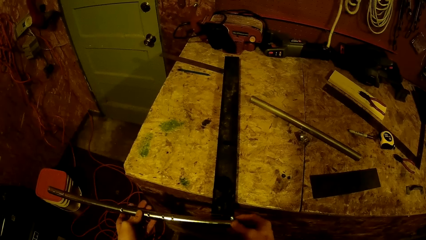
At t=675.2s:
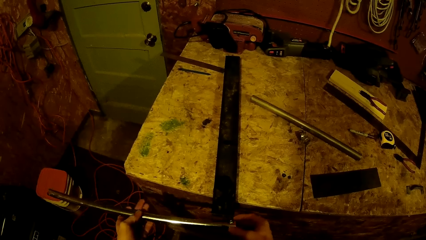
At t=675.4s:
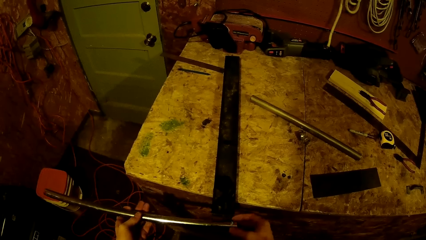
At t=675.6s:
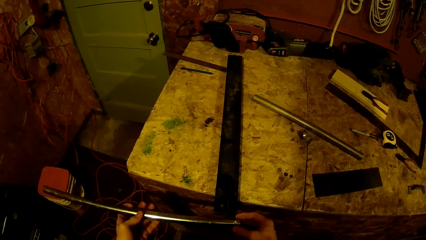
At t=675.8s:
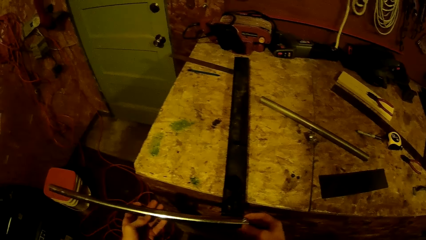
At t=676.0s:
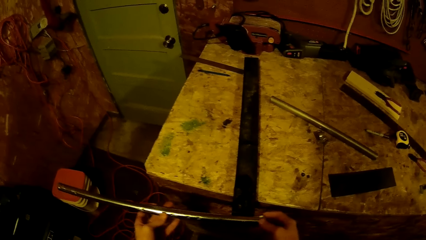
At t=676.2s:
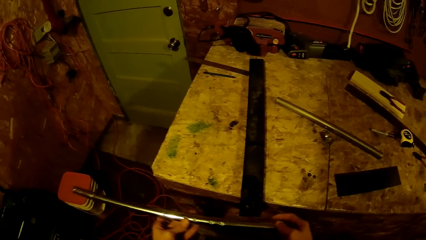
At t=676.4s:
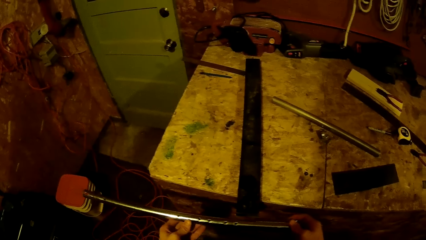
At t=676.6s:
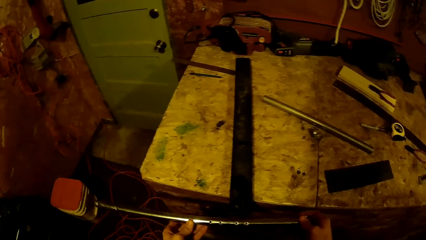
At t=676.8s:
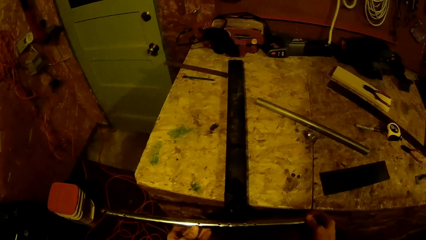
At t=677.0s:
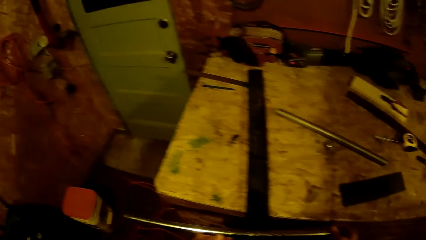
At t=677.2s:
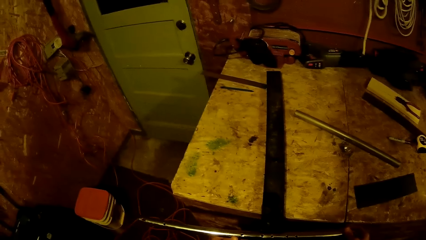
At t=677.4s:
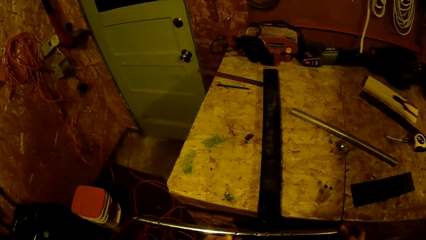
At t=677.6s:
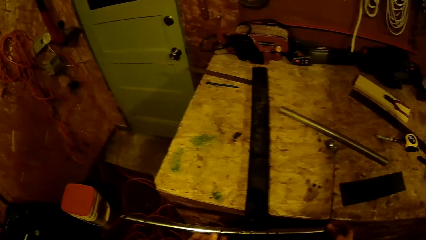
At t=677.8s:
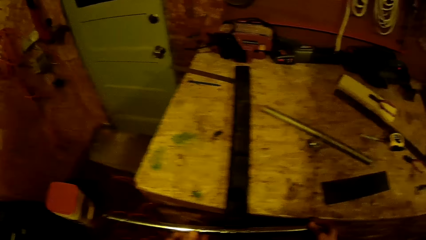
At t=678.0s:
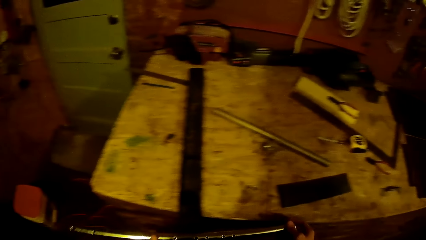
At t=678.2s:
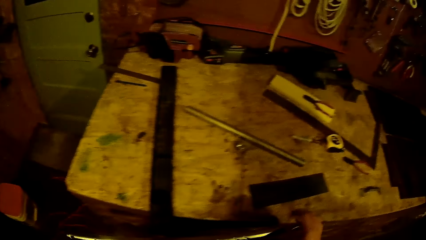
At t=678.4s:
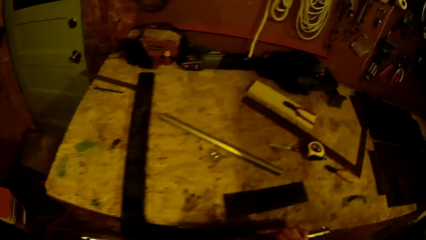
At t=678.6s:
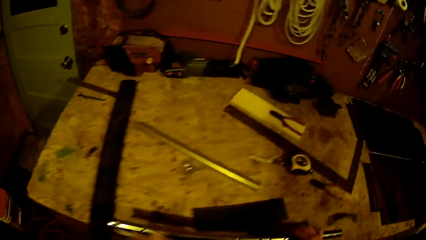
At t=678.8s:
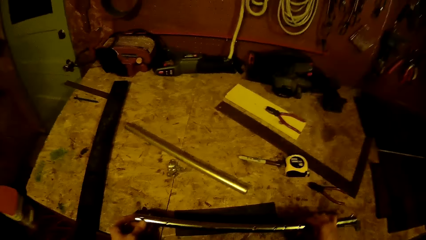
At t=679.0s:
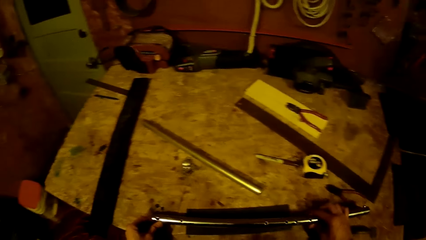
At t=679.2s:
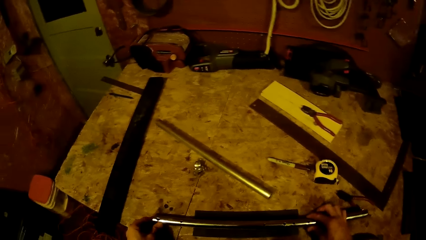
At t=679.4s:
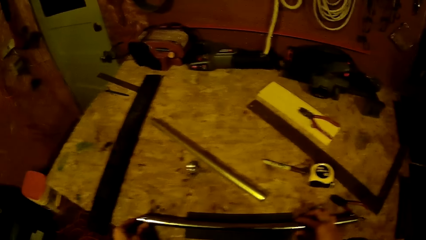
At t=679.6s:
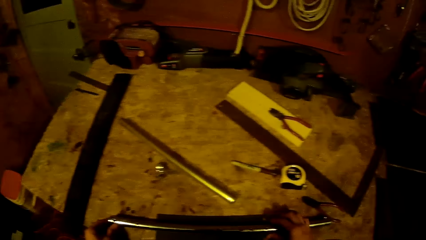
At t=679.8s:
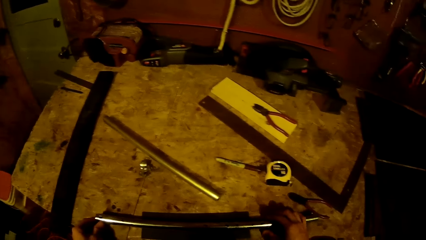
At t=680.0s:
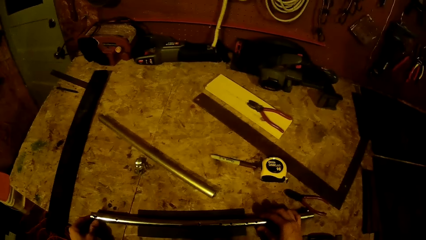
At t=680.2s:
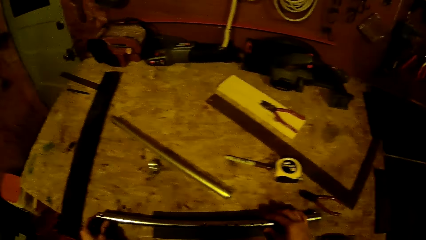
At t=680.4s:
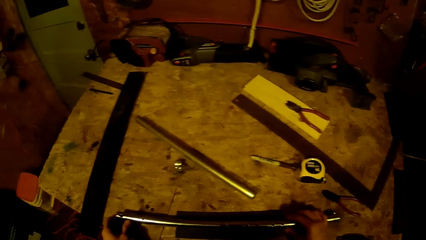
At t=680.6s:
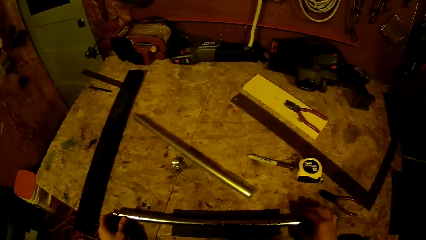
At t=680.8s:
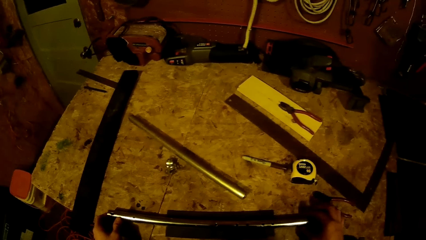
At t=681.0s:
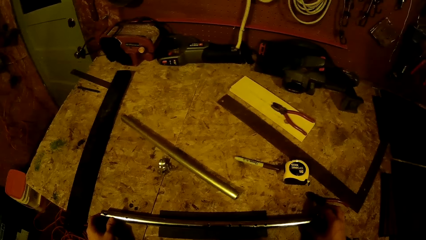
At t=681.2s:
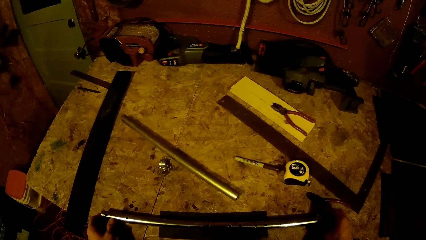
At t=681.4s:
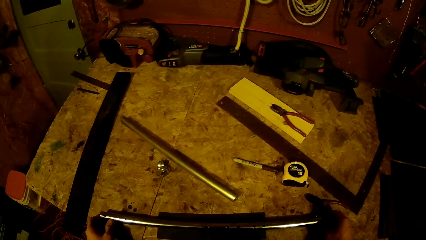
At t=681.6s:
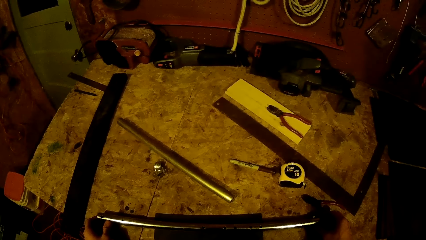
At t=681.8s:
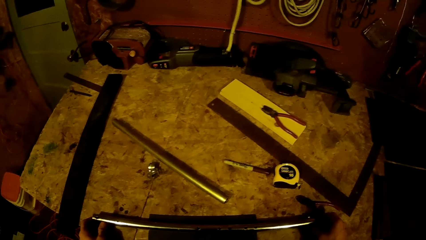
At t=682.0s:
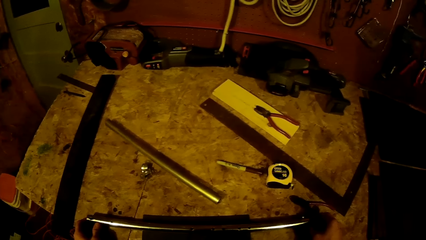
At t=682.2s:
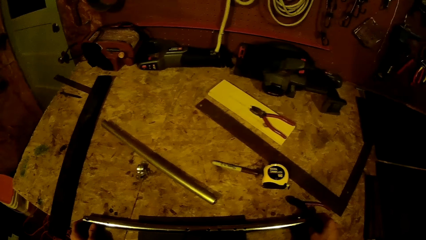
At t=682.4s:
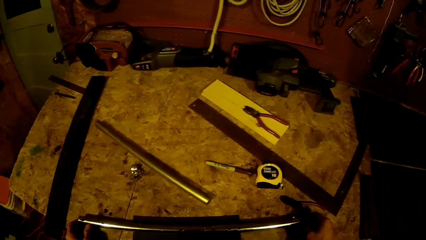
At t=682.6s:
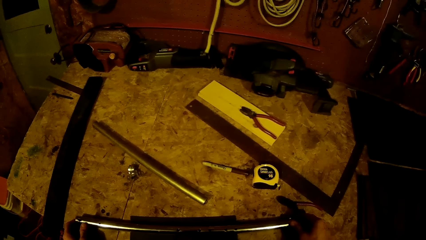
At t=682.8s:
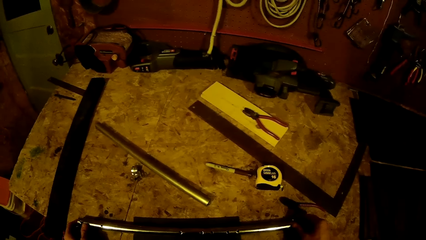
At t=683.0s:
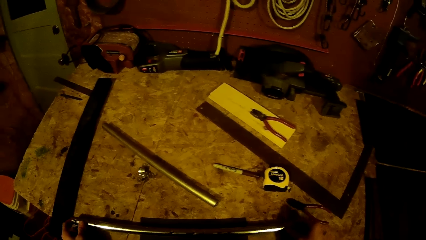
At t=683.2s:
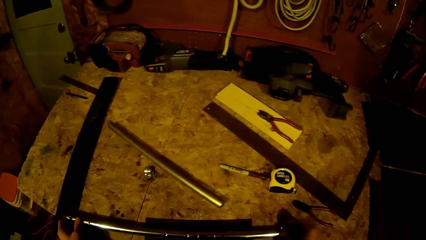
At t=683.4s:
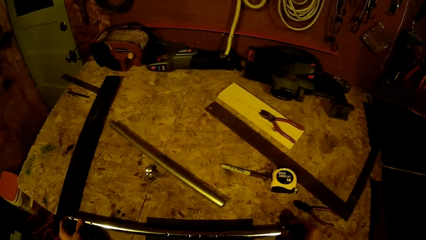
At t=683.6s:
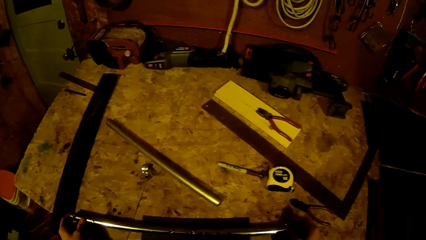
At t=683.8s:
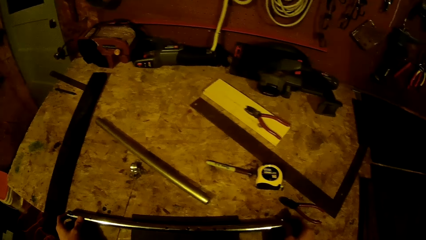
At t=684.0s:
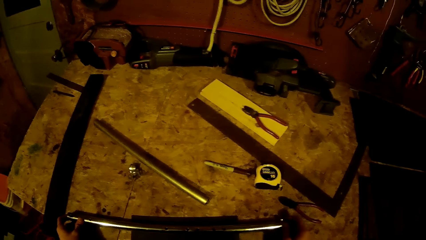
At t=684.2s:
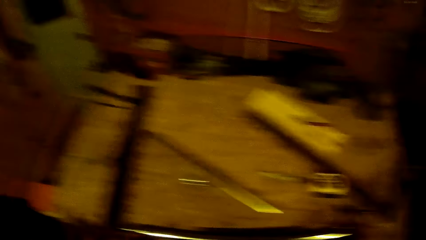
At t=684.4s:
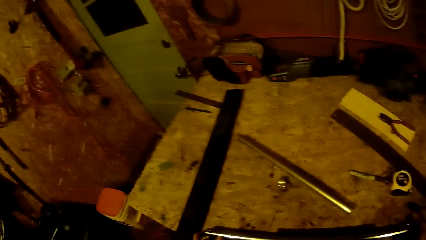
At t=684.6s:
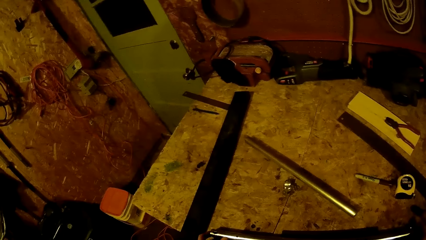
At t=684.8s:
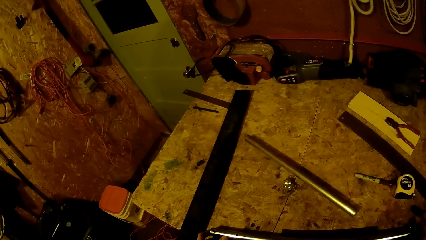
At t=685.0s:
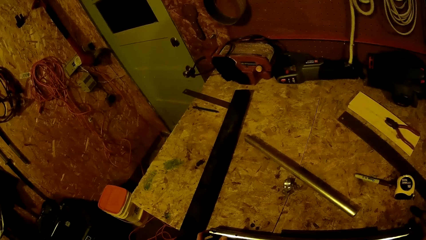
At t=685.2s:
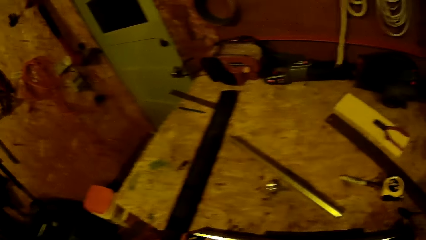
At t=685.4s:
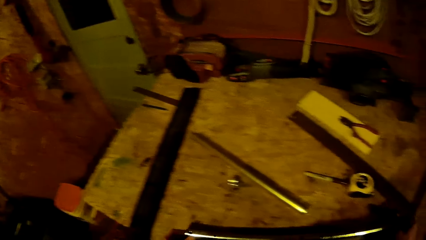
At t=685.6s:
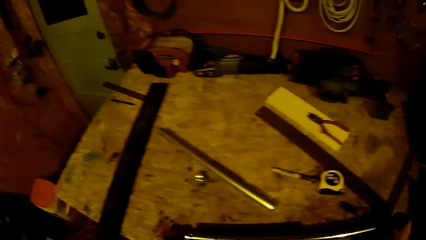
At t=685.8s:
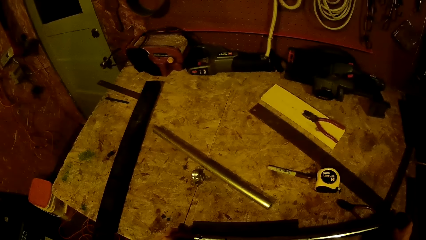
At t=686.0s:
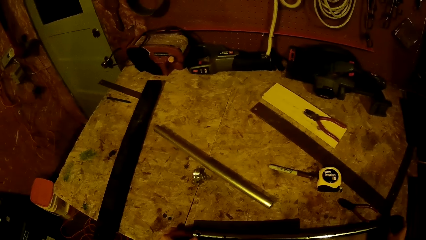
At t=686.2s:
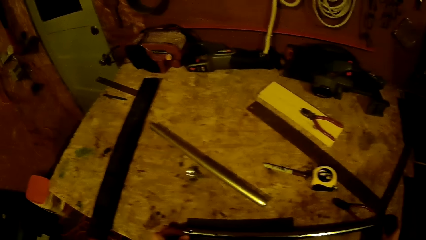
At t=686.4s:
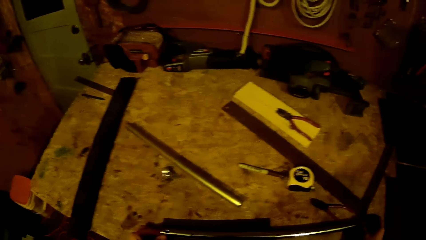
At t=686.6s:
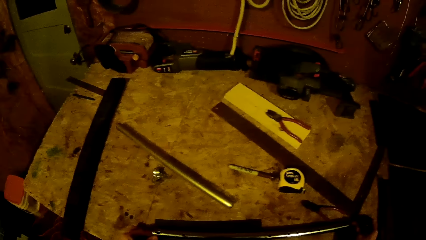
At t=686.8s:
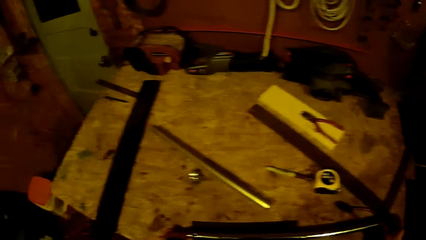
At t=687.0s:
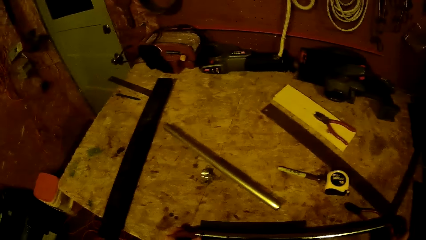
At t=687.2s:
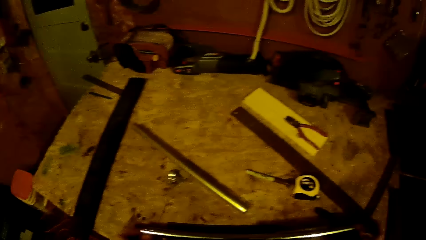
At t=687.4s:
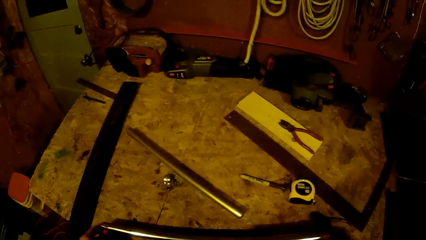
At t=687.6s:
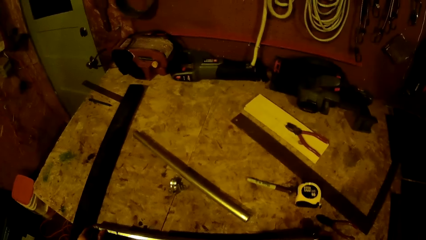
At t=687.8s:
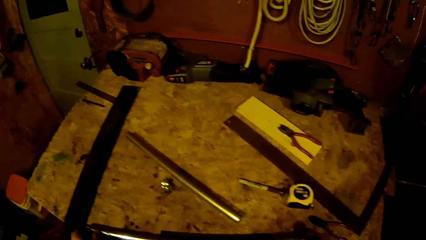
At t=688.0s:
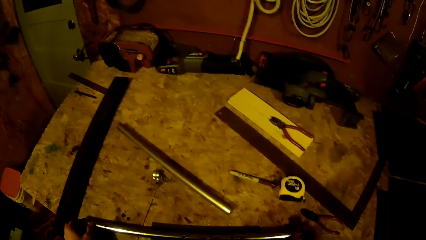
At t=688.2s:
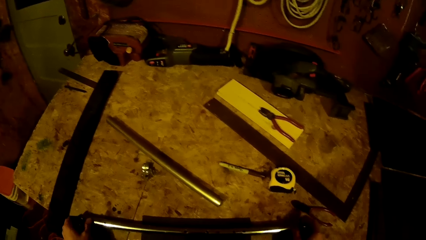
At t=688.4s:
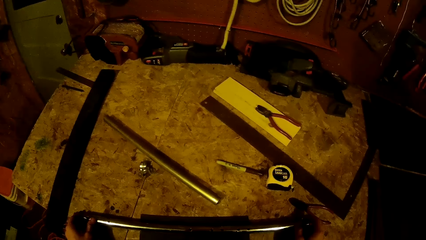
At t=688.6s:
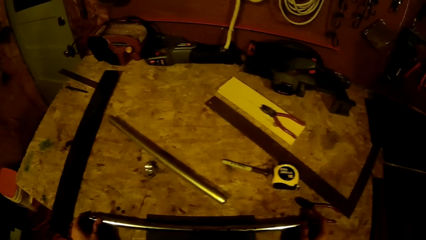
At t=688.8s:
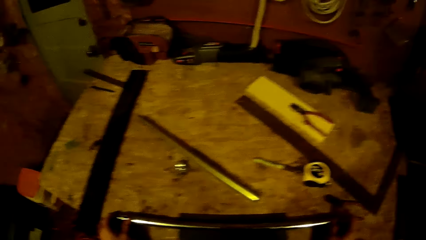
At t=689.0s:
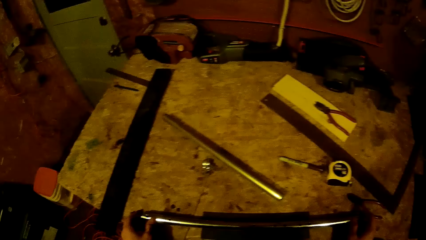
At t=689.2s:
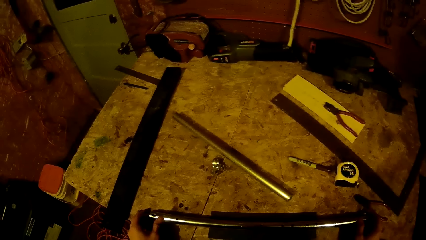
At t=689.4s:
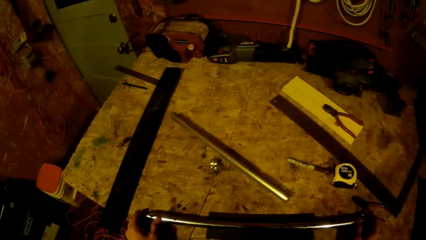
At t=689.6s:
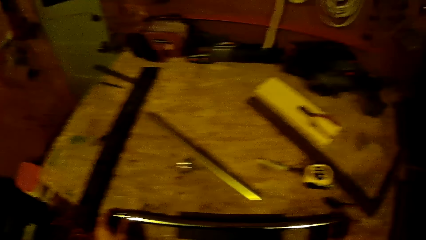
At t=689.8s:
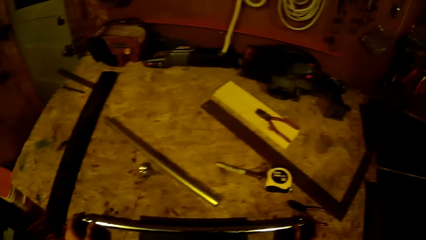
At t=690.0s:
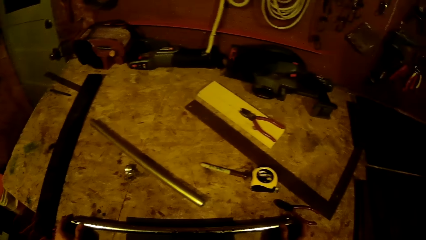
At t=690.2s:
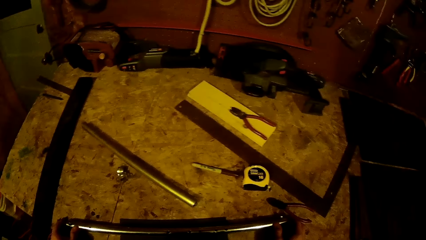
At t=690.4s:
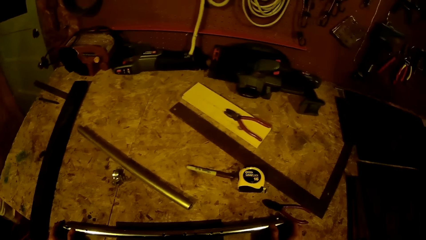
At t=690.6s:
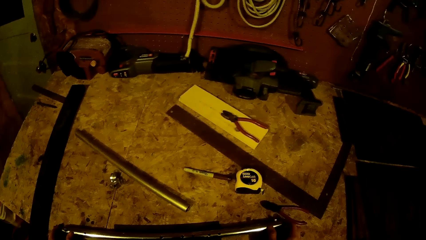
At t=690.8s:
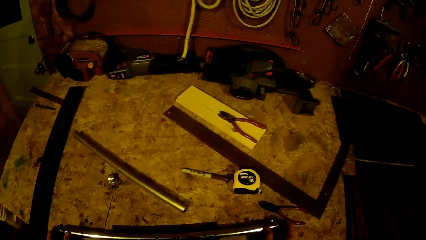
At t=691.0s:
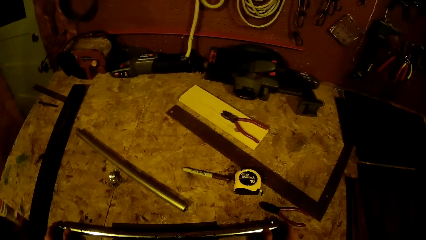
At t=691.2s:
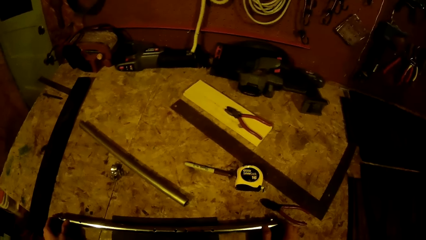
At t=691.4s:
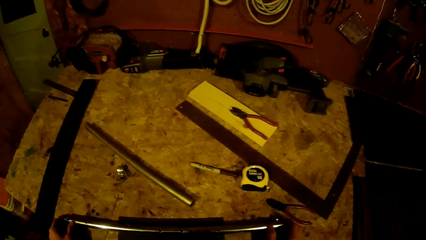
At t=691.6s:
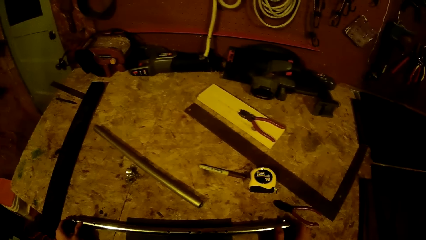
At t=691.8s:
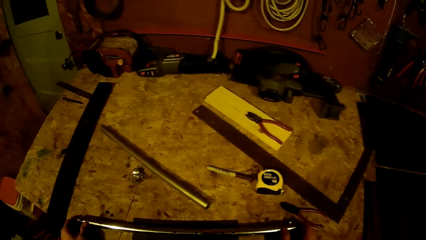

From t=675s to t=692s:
The camera wearer holds the metal on the table with both hands.
